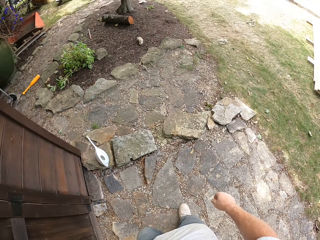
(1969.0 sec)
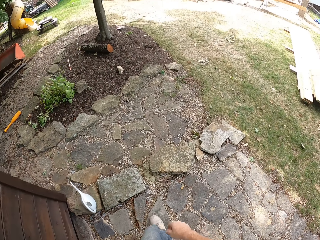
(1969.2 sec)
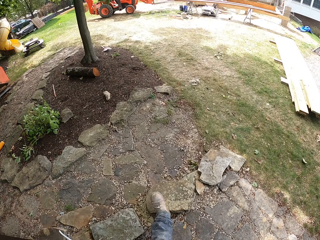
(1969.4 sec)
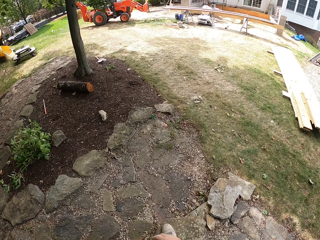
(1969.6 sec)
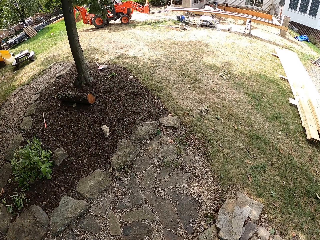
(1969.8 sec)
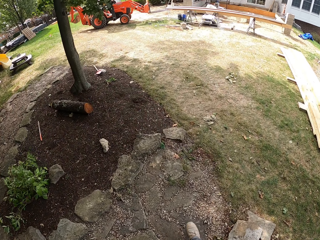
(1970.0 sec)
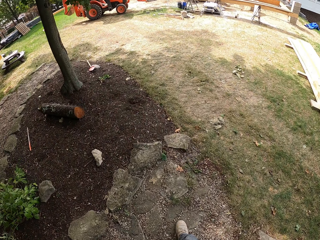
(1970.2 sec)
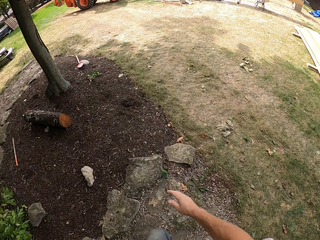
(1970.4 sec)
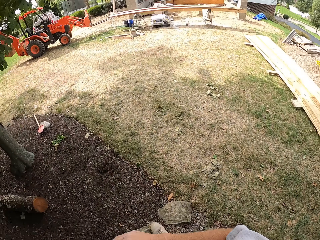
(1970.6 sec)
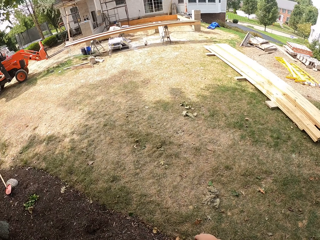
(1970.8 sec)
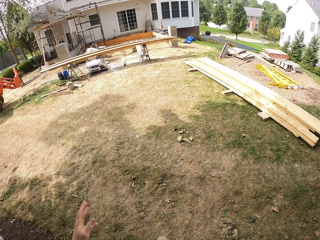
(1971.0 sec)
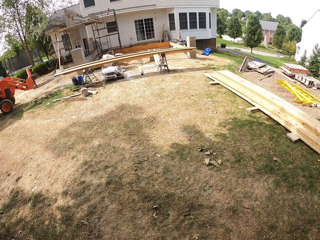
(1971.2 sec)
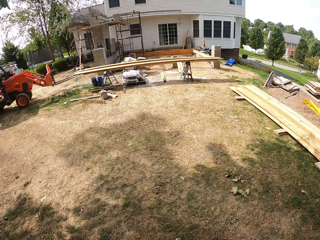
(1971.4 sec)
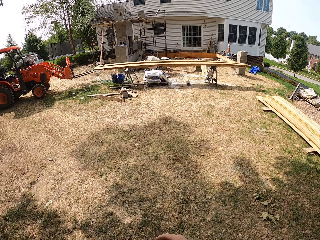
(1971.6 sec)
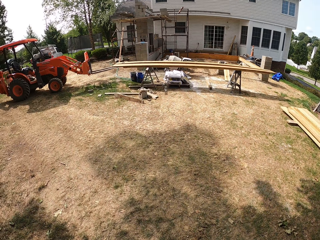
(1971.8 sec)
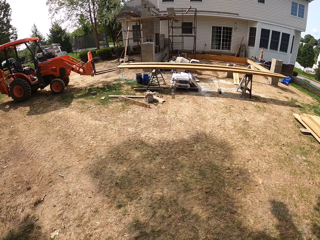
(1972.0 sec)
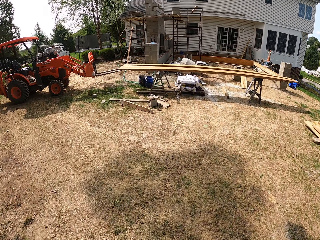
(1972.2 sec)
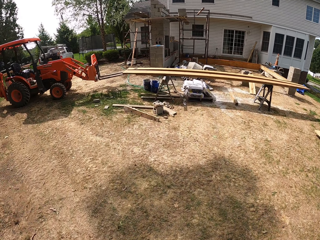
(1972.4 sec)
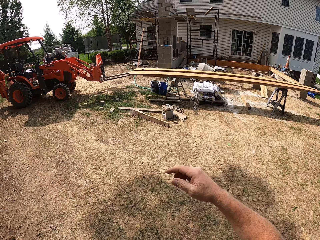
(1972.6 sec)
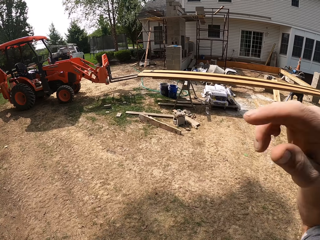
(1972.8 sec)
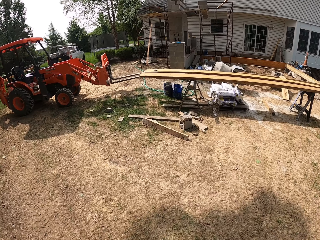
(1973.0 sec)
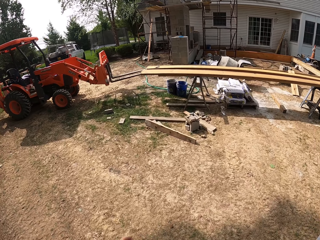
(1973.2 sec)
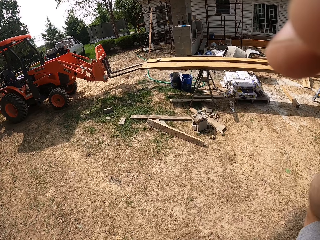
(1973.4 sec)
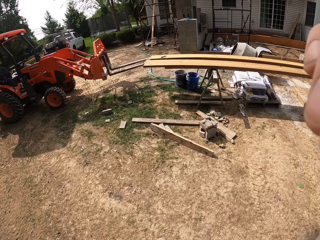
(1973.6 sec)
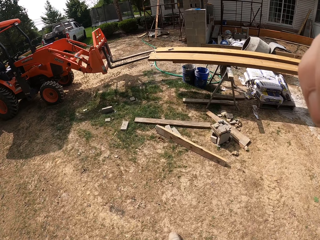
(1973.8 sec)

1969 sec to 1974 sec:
The camera wearer walks around the compound. They walk forward. They adjust the camera.
